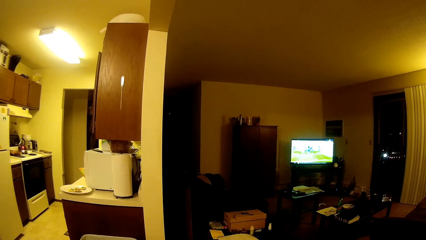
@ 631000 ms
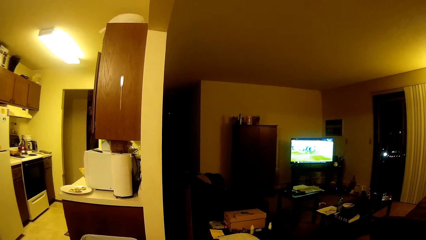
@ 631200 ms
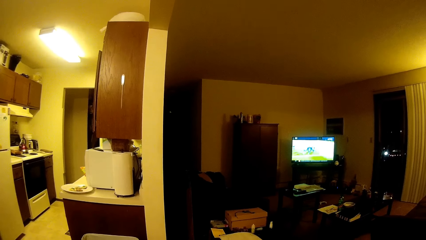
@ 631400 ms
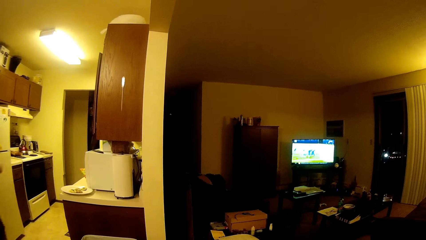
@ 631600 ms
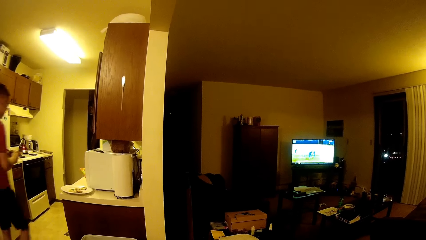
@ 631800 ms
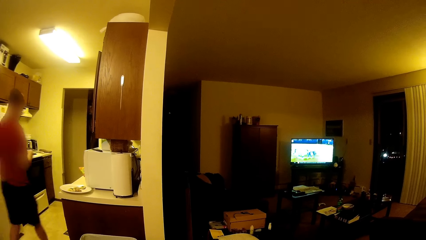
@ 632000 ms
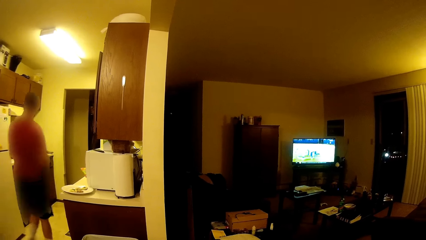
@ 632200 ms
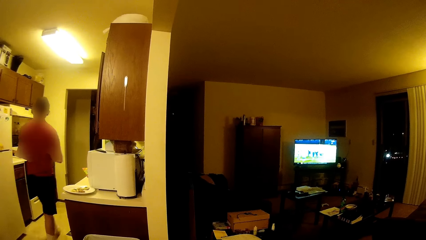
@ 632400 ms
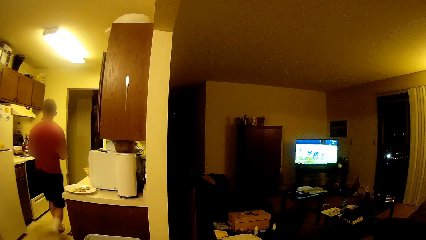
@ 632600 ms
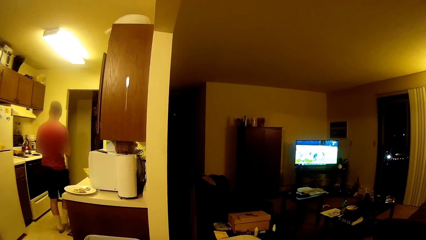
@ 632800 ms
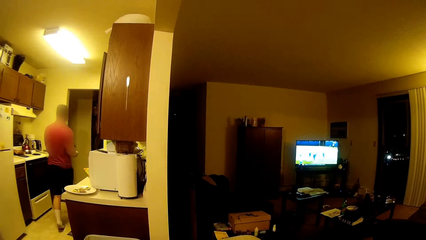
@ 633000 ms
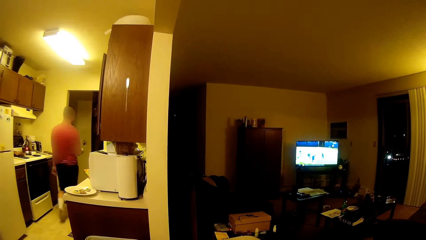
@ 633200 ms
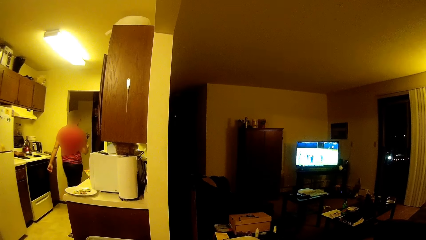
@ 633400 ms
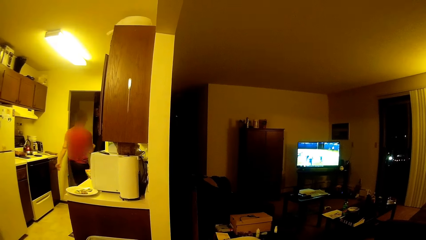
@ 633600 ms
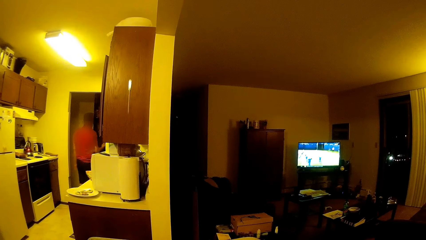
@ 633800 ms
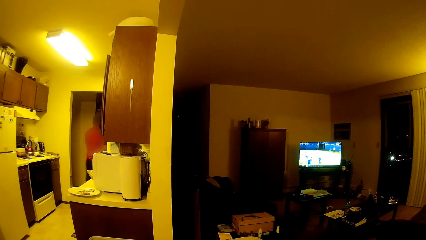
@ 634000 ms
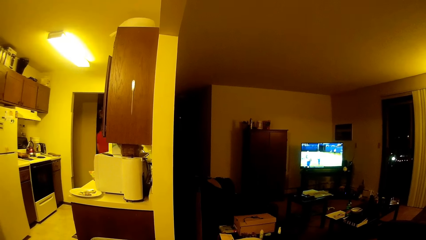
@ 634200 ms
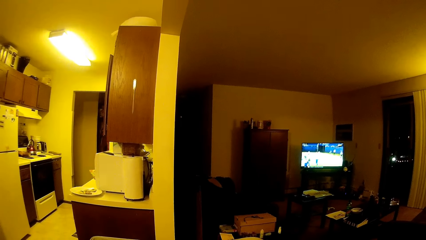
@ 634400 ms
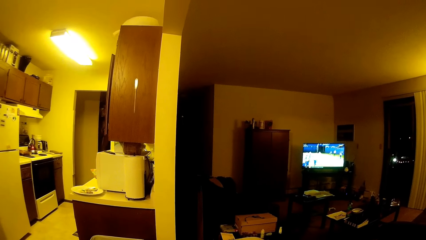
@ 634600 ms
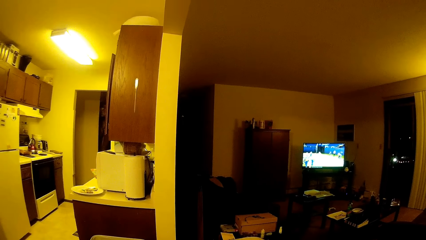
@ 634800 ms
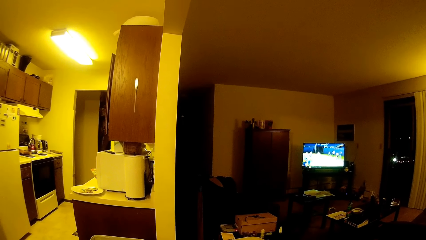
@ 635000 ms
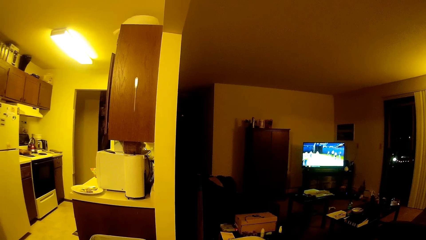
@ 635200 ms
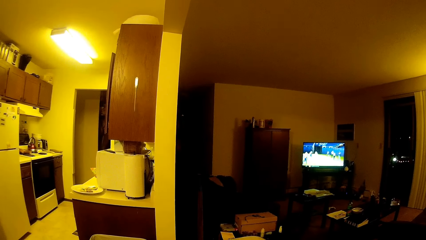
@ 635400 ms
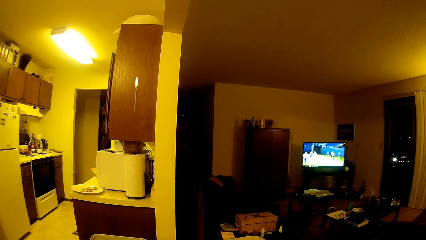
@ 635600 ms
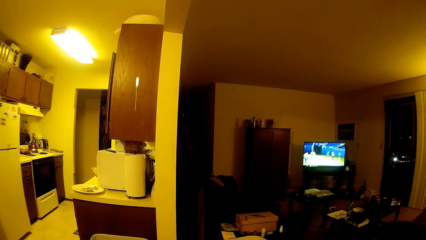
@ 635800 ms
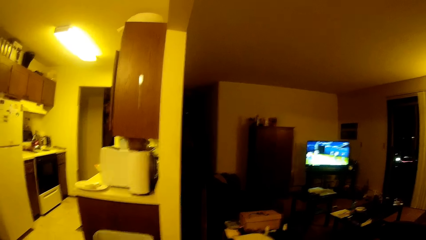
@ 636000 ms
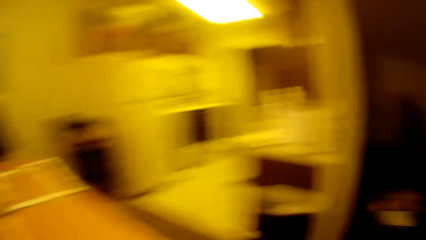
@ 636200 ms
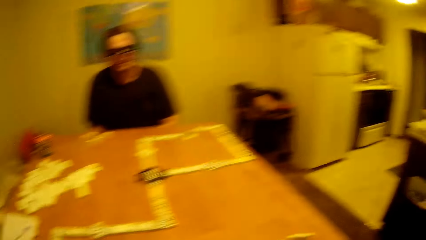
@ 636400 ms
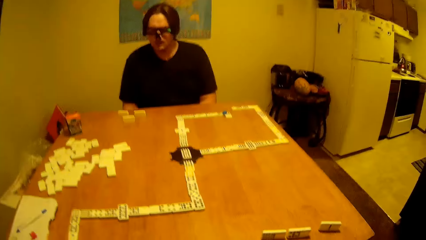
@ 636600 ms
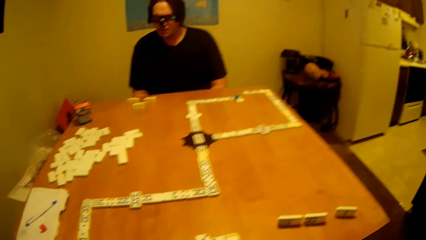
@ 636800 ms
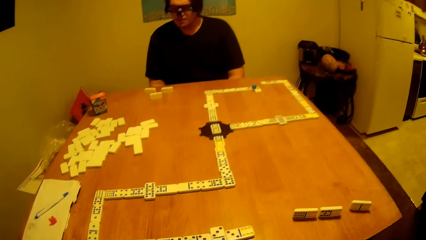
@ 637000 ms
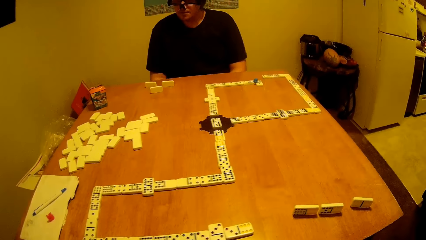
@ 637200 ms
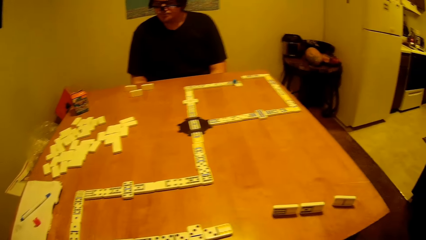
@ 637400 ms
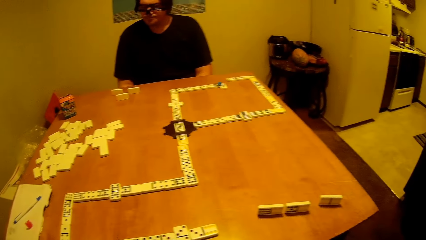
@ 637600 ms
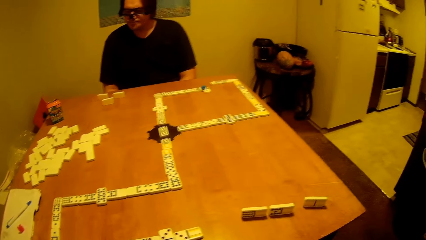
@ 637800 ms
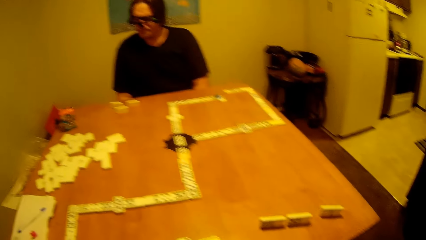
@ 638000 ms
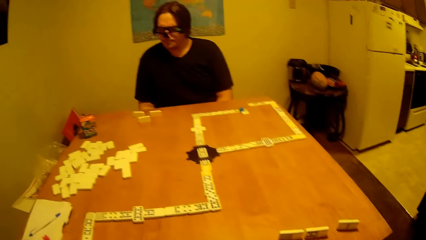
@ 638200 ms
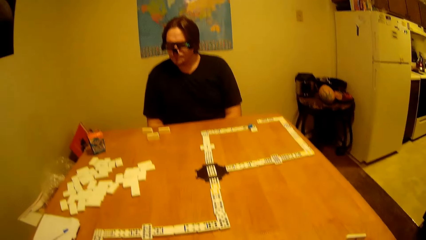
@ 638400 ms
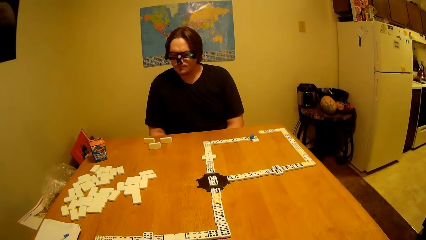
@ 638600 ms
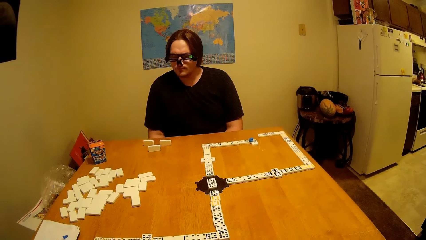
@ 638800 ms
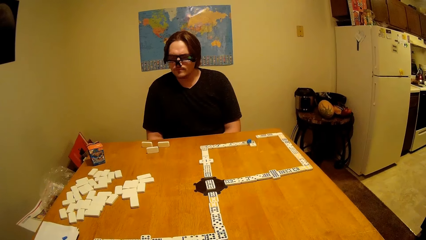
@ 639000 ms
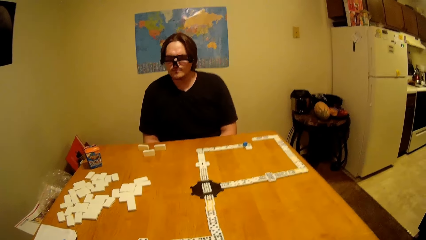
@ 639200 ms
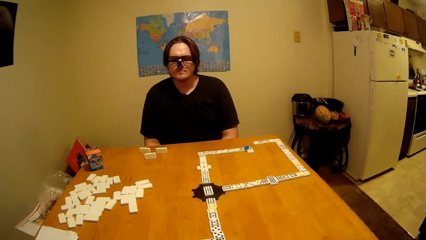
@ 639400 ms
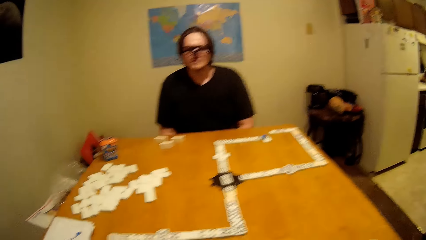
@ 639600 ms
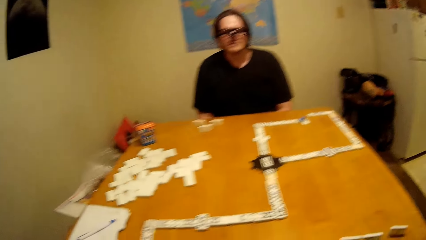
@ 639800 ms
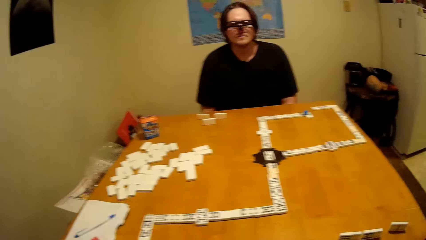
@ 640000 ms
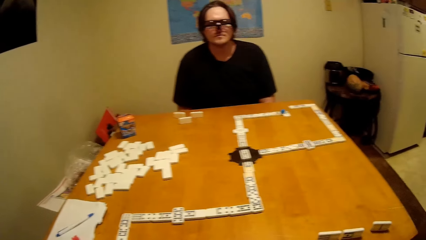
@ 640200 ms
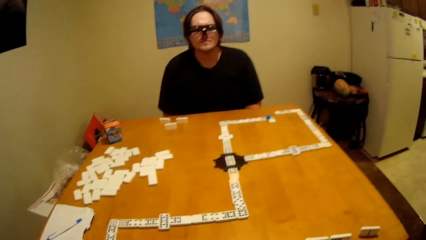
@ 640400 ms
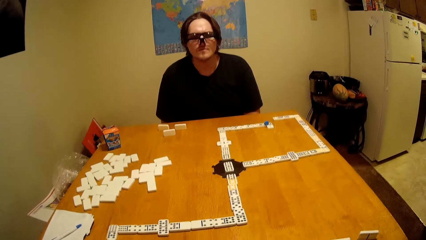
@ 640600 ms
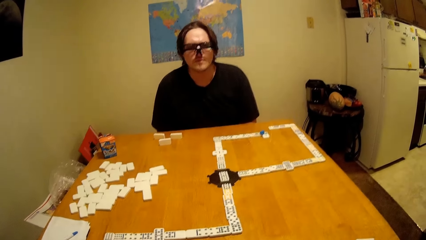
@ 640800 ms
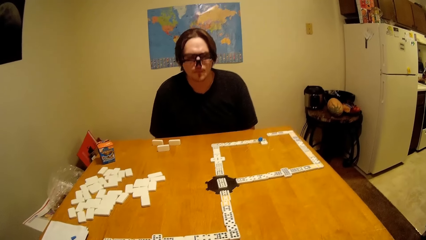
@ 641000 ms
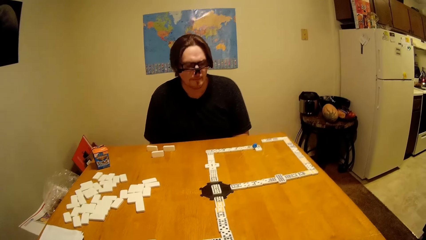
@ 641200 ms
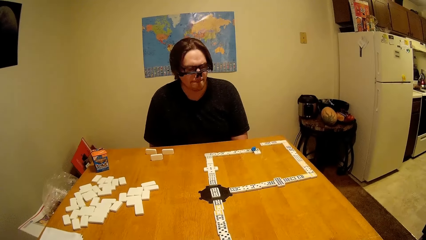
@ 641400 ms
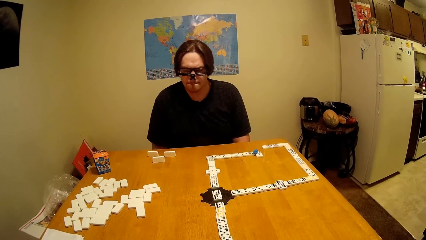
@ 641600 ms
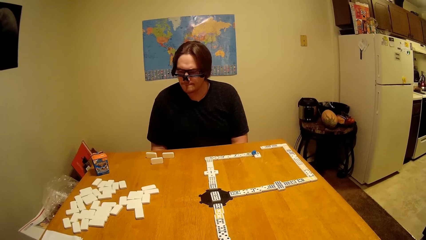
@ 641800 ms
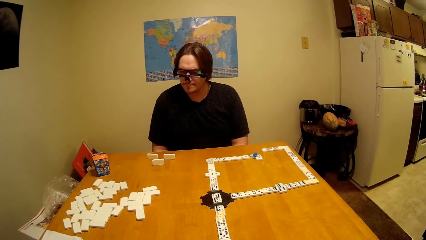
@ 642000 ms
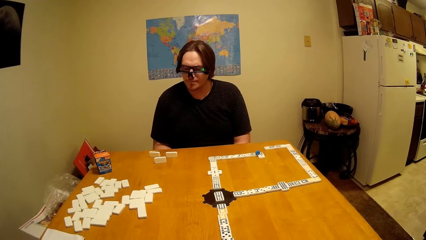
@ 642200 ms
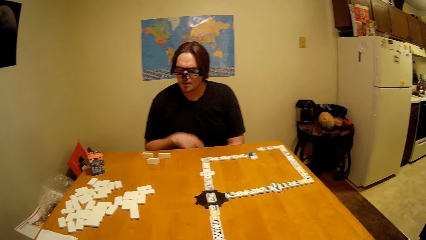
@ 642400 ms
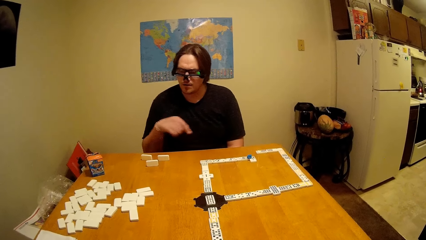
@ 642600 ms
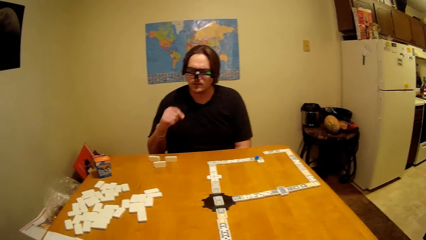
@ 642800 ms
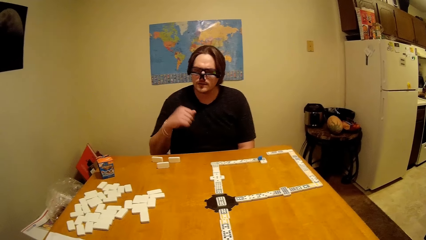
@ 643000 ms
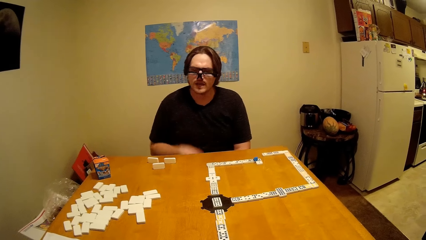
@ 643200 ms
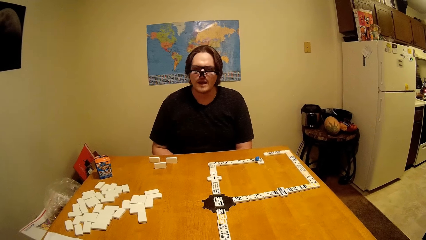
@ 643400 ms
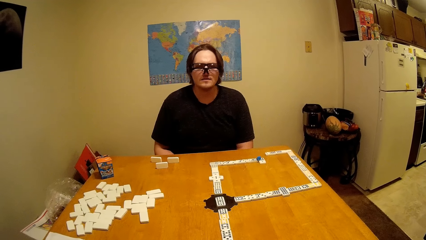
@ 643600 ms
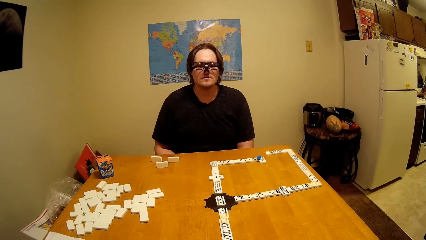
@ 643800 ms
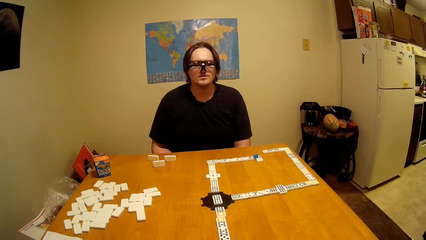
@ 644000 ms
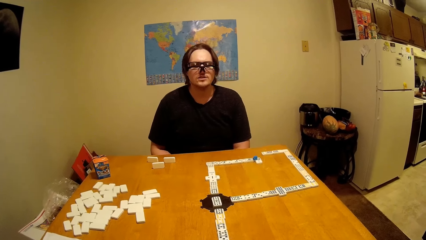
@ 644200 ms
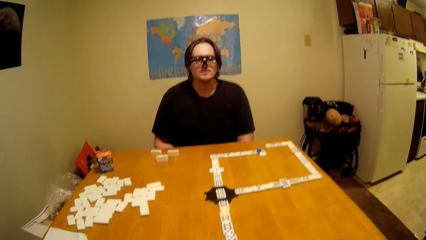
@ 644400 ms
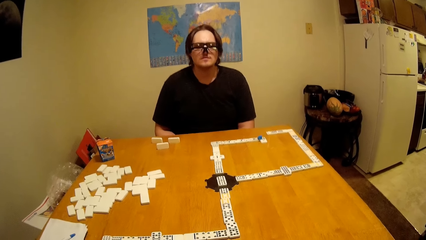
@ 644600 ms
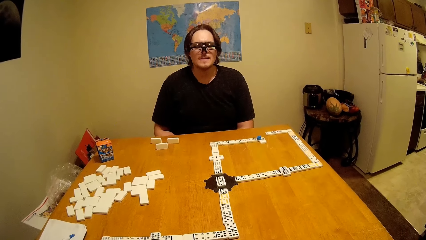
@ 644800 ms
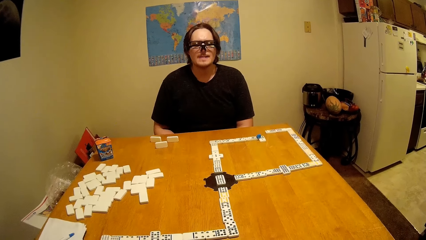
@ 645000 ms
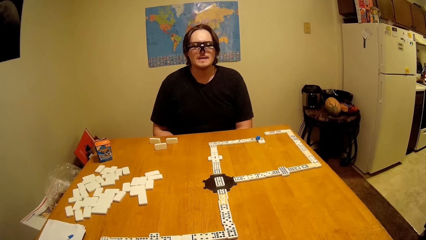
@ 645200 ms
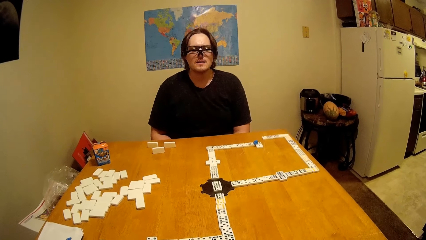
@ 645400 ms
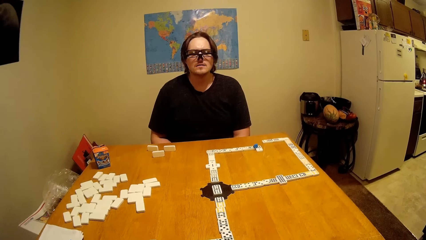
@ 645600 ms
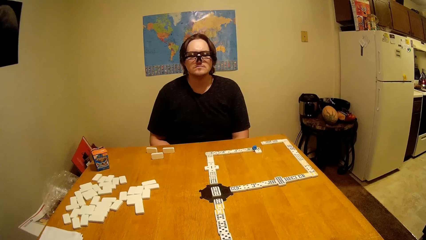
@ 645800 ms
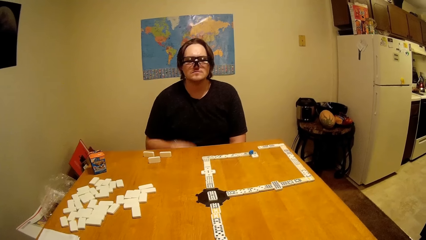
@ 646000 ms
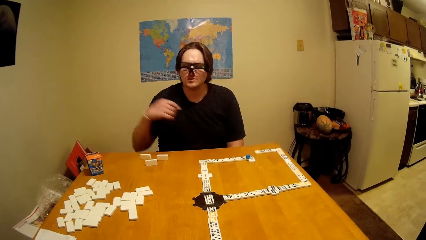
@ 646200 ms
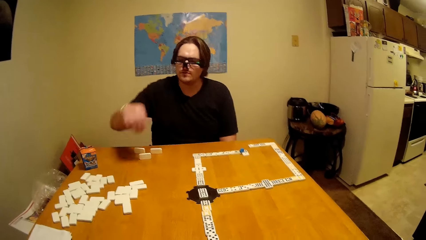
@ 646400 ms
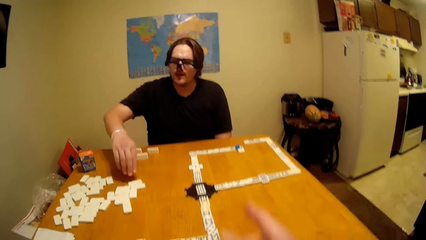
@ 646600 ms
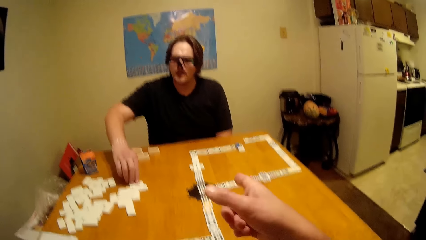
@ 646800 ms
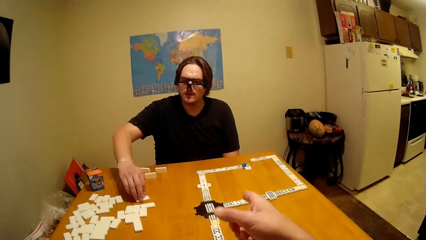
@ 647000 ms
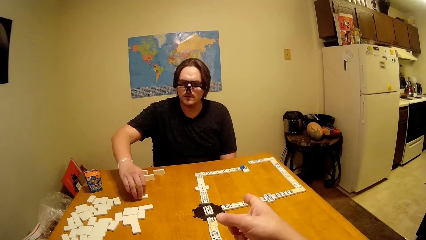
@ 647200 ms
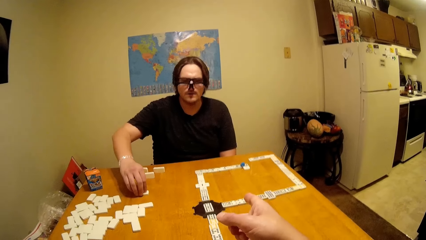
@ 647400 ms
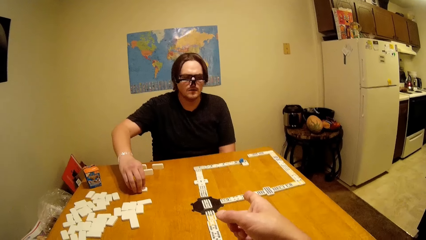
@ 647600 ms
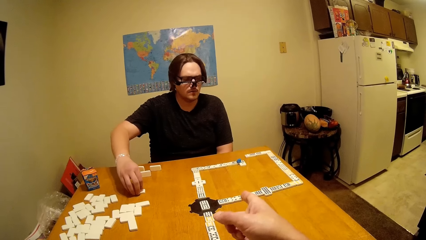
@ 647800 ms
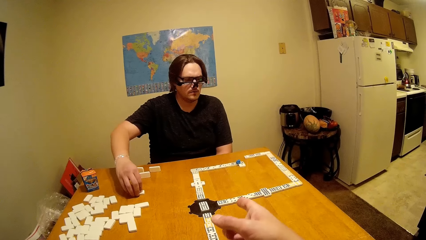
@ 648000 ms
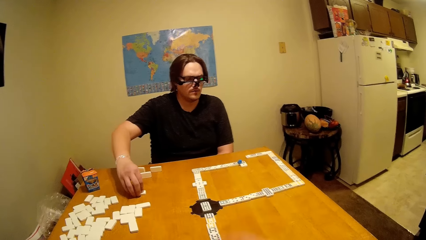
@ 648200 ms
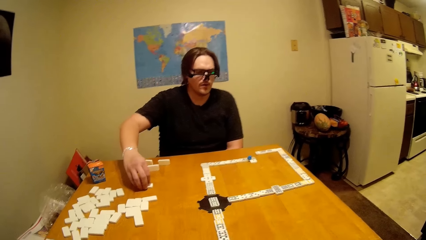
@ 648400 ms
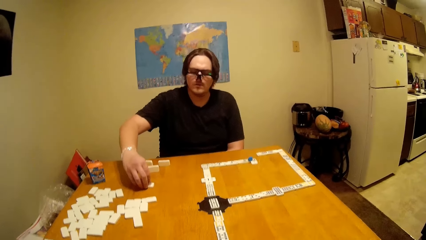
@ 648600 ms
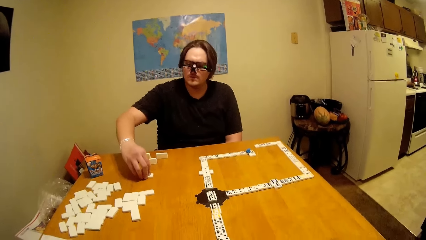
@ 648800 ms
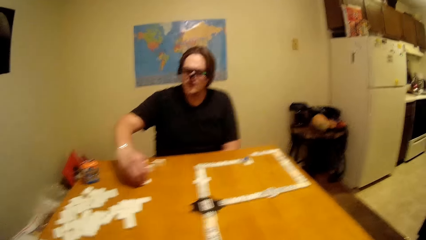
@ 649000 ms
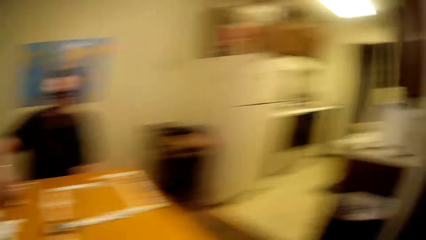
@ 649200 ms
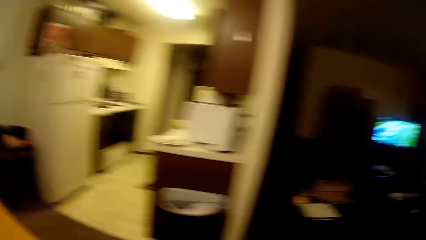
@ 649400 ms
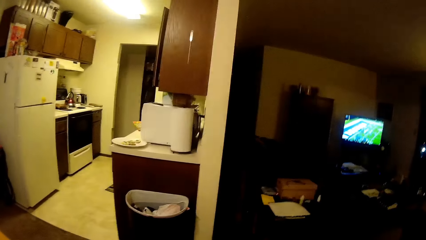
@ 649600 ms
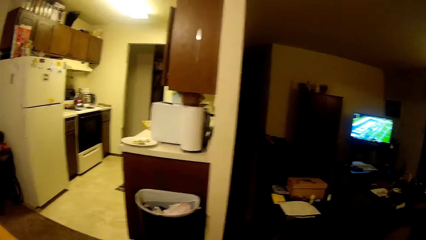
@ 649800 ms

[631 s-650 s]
A man walks out of the room. Another man lifts up the hand and talks to the camera wearer. The other man takes a piece of dominoes or dice. The camera wearer lifts up the hand.
